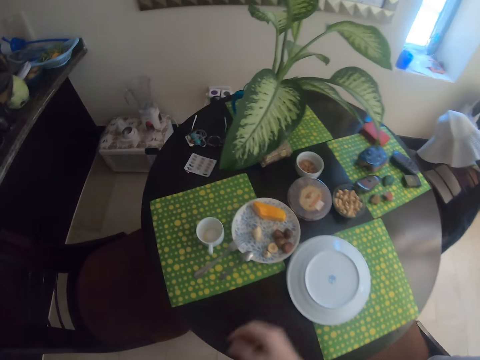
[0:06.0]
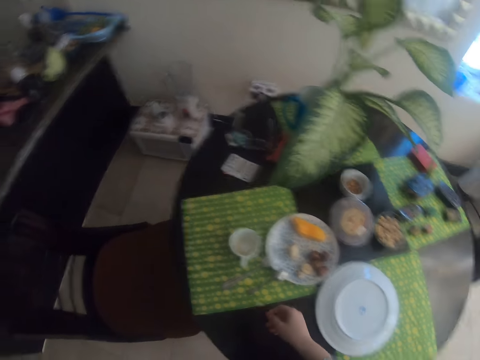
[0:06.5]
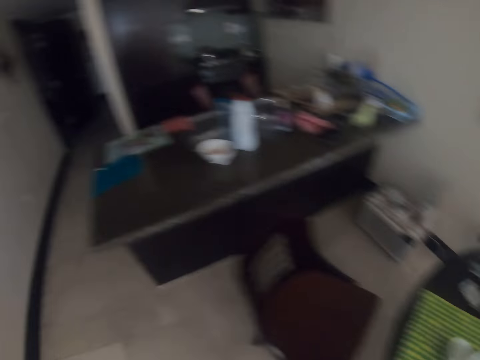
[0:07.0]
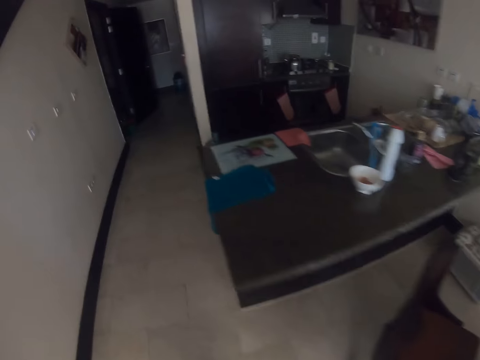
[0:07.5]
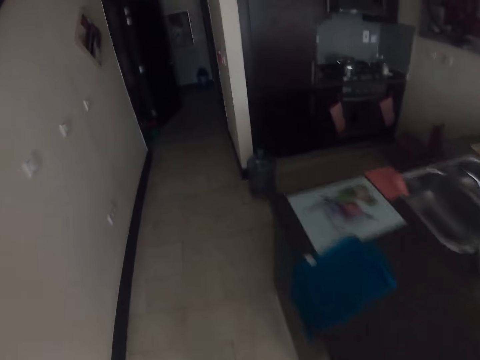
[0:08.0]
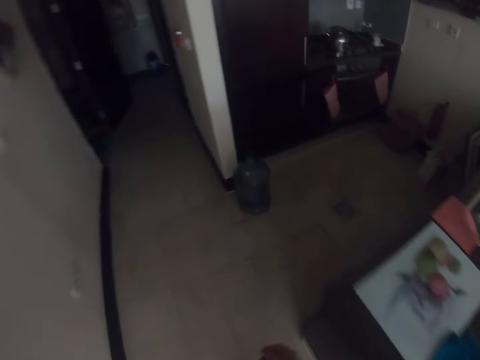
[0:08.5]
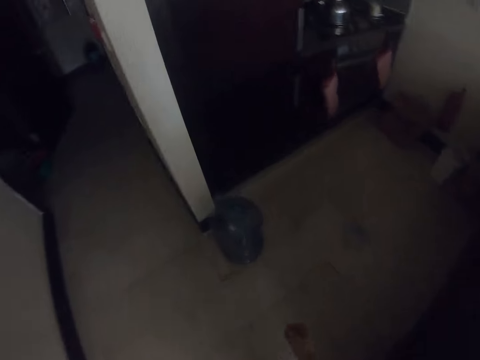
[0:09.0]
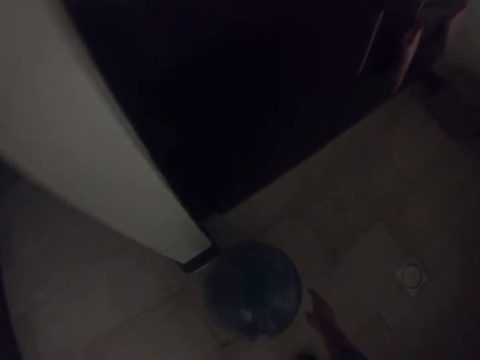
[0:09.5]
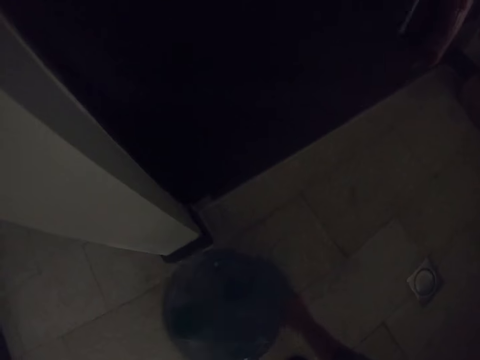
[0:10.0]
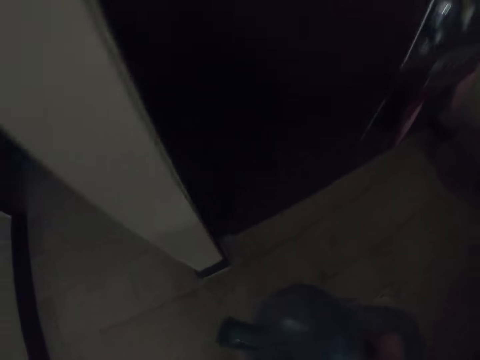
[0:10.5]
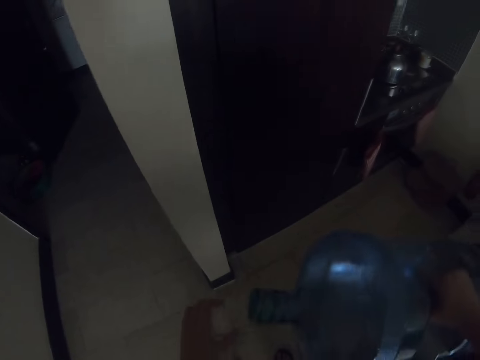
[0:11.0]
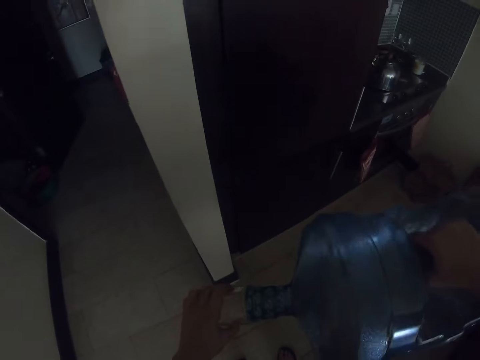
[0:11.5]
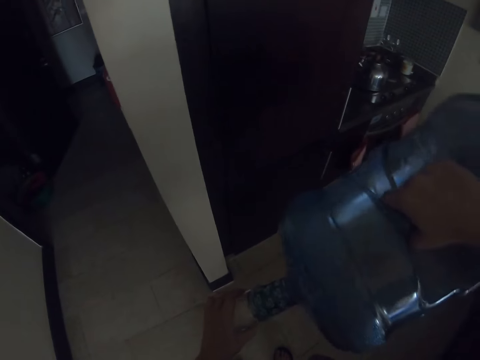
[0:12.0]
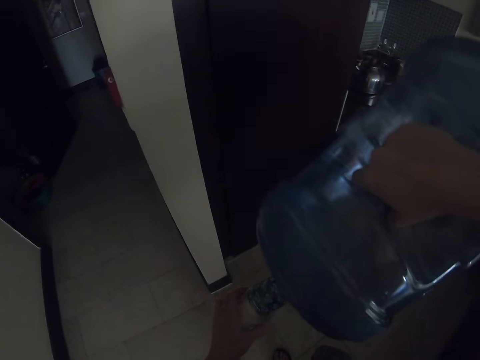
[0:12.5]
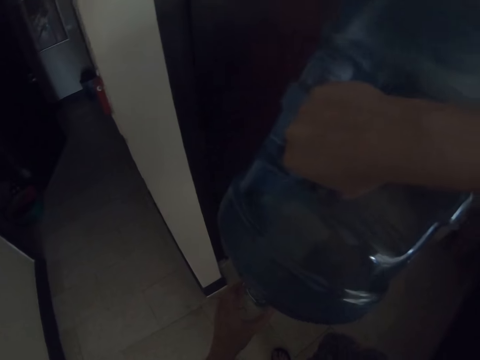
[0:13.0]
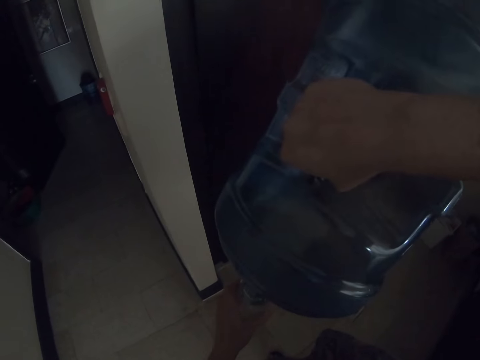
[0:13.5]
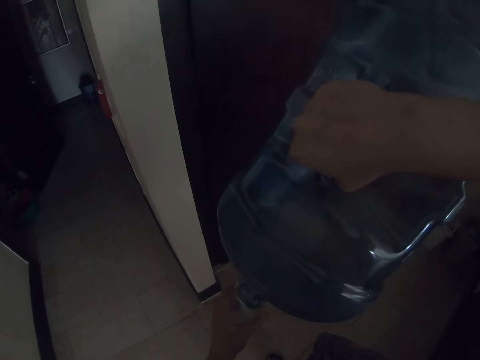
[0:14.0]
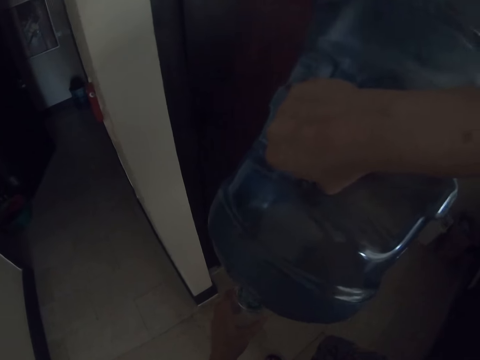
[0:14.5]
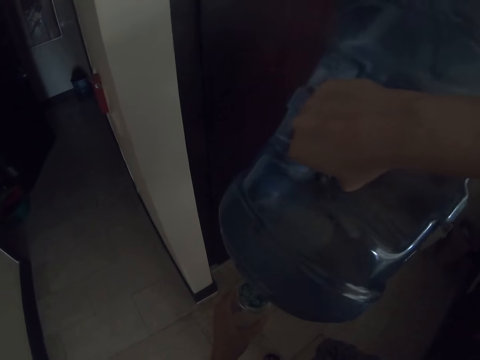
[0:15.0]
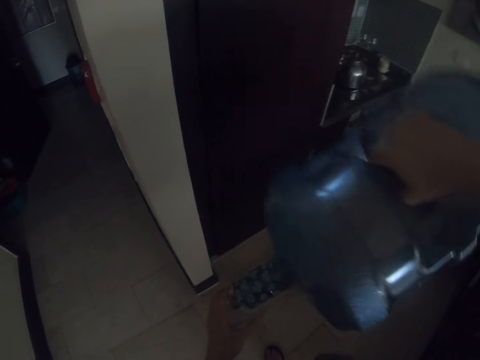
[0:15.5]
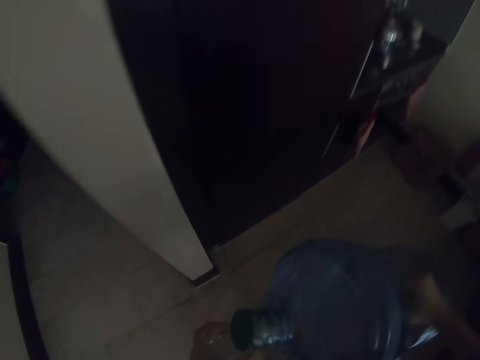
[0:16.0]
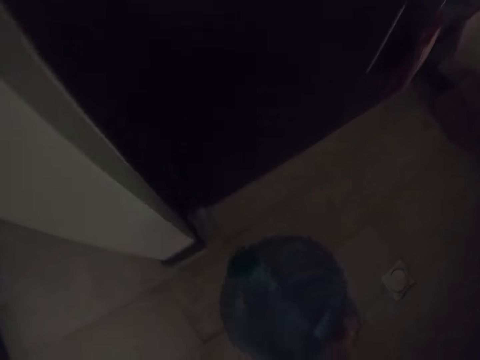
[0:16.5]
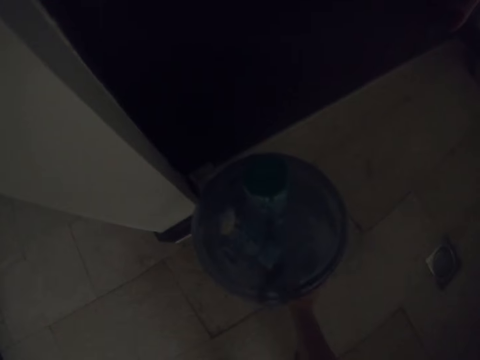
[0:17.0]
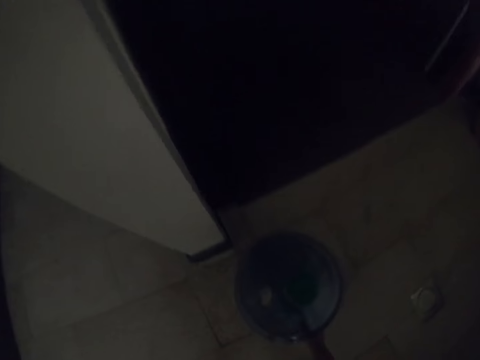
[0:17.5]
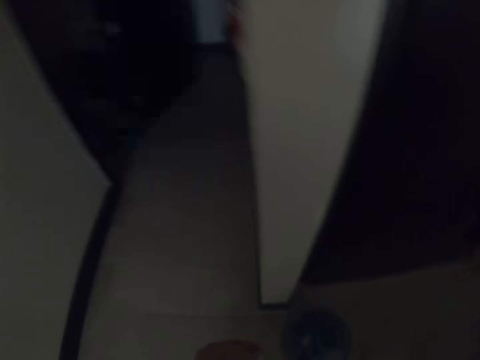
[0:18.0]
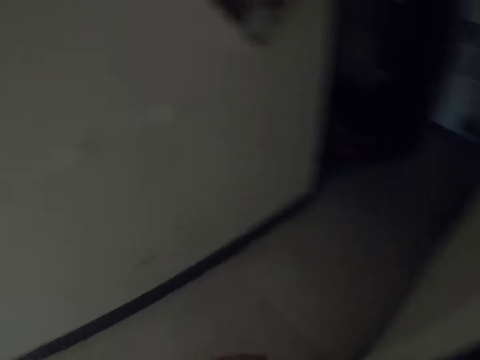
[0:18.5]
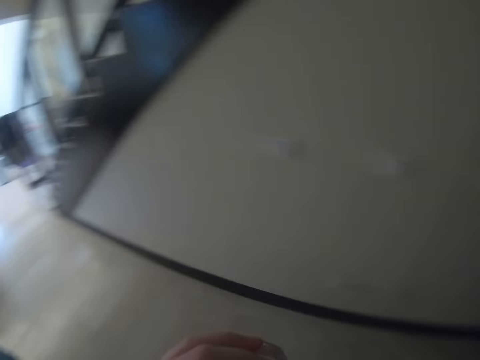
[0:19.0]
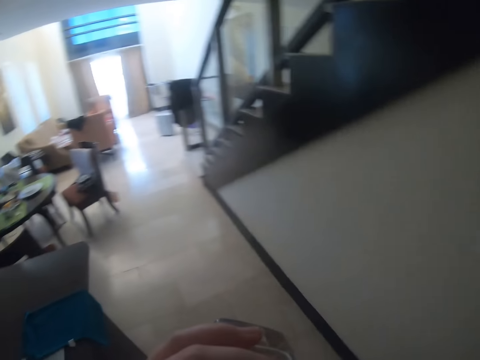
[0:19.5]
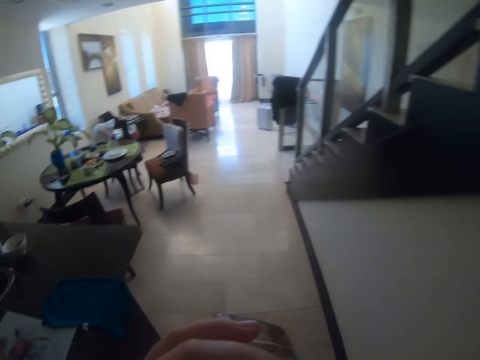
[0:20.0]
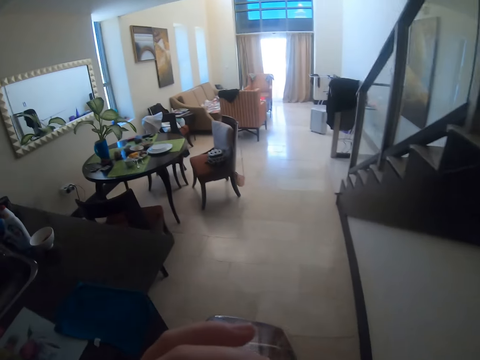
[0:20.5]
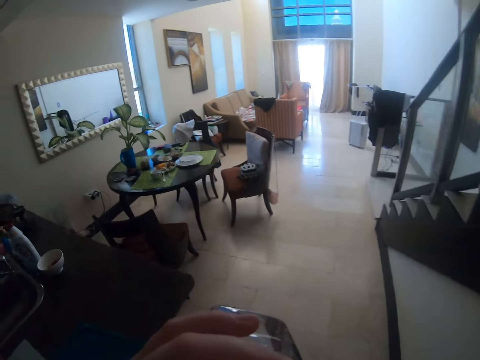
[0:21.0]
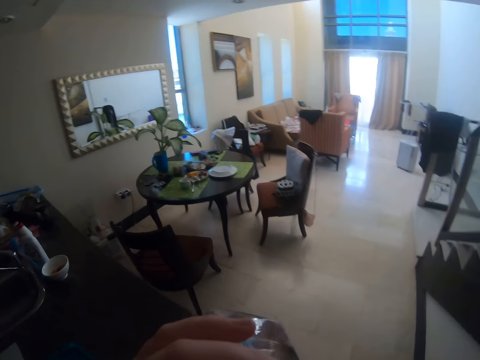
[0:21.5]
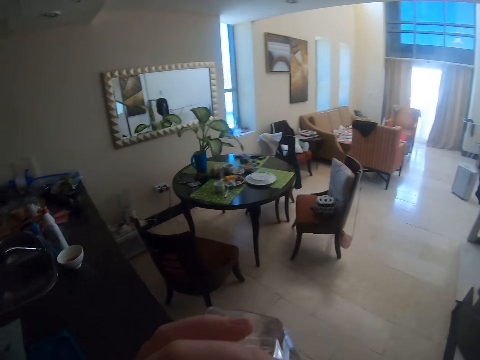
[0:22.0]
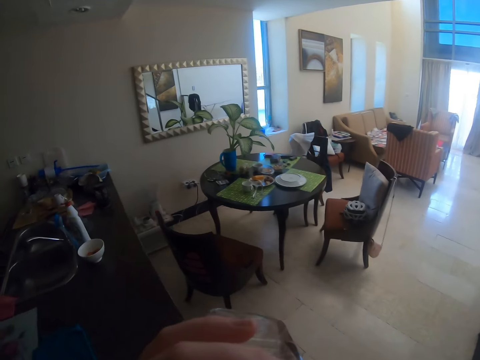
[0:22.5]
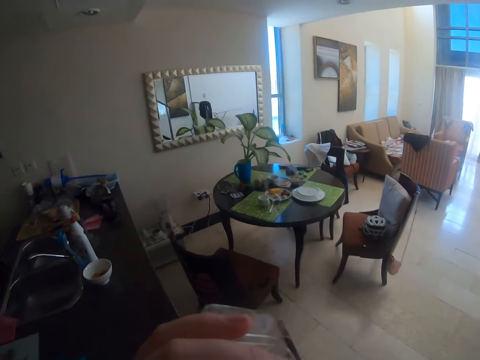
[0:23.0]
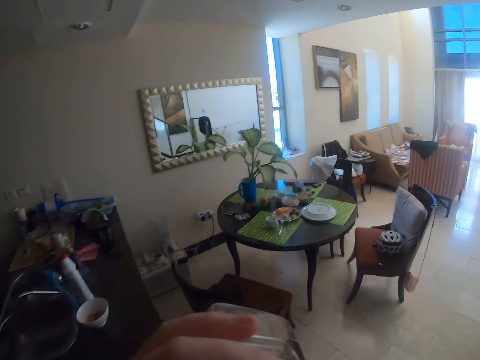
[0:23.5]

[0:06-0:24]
The camera wearer walks to the kitchen. They pick a bottle of water from the floor. They pour water in a glass. They place the bottle of water on the floor. They walk to the table. They drink water with the glass.

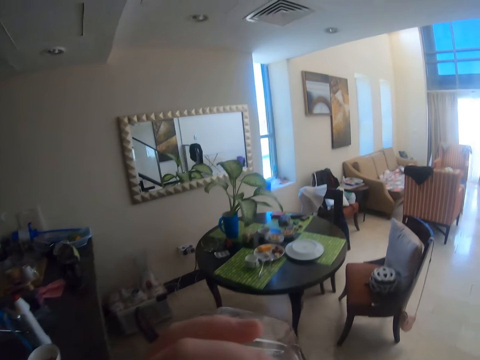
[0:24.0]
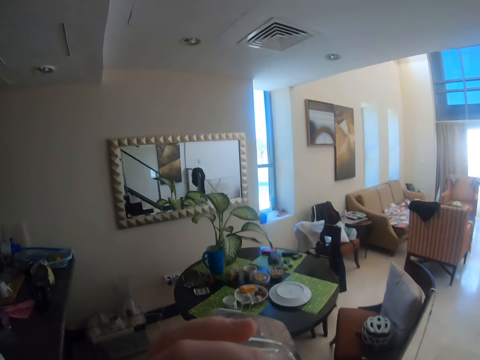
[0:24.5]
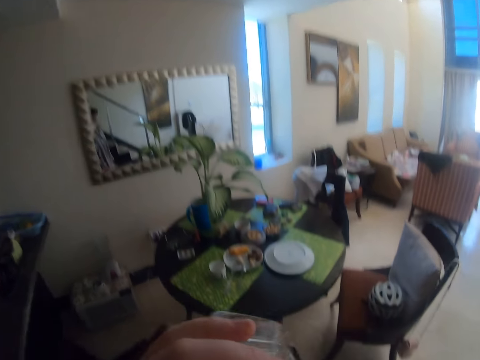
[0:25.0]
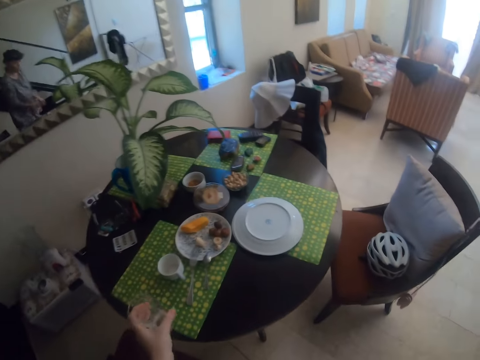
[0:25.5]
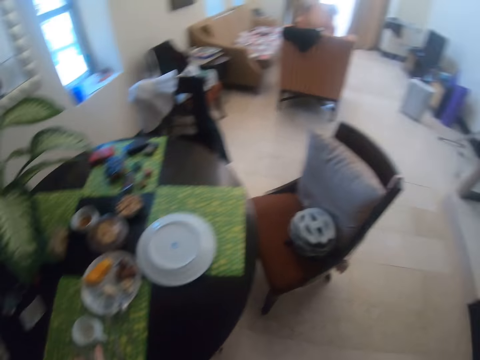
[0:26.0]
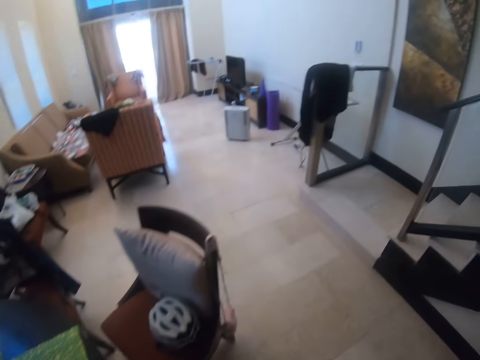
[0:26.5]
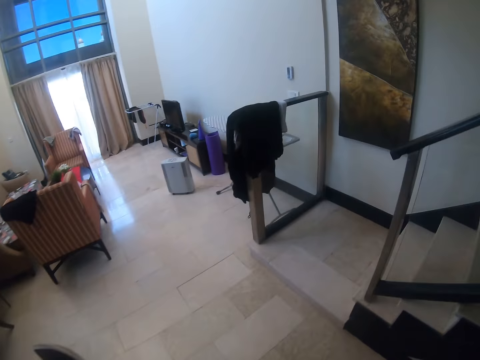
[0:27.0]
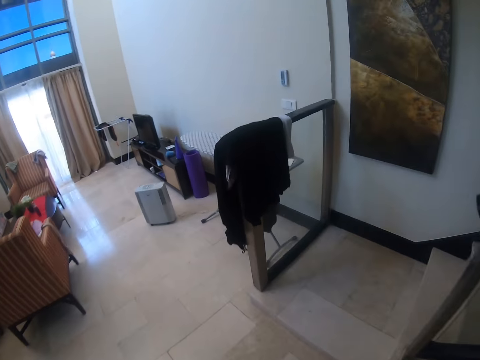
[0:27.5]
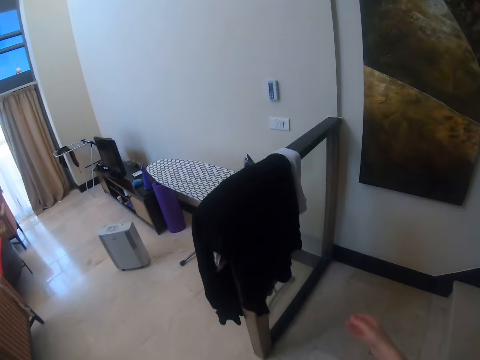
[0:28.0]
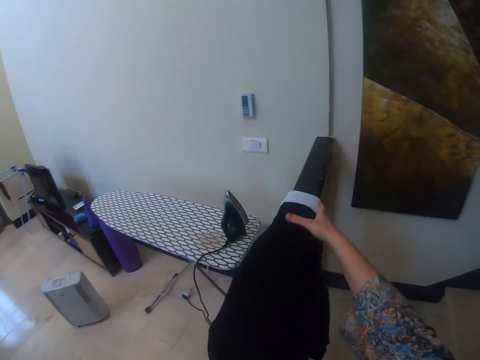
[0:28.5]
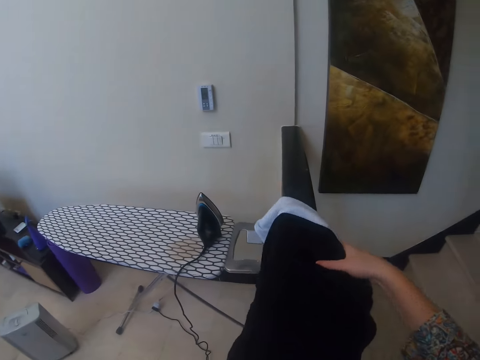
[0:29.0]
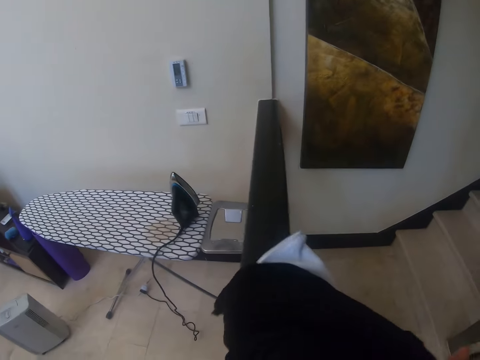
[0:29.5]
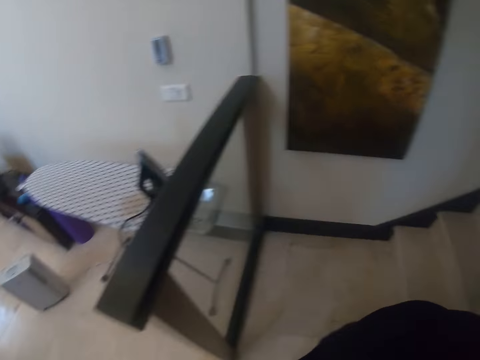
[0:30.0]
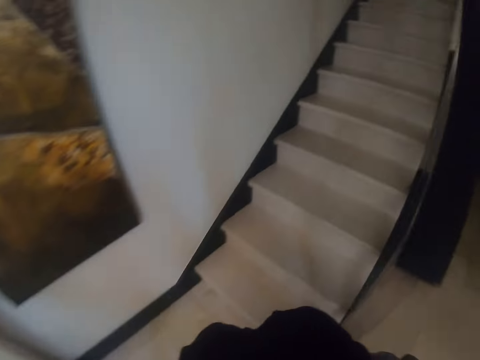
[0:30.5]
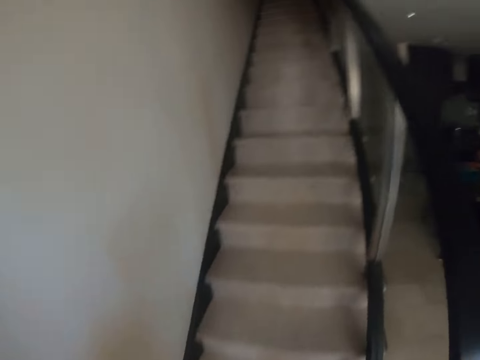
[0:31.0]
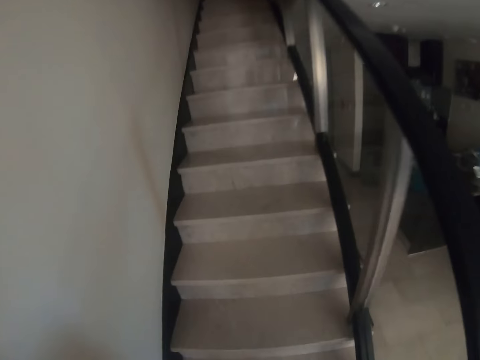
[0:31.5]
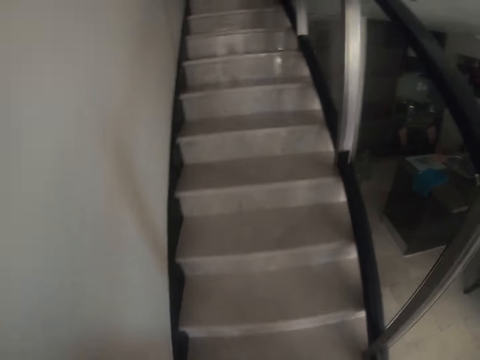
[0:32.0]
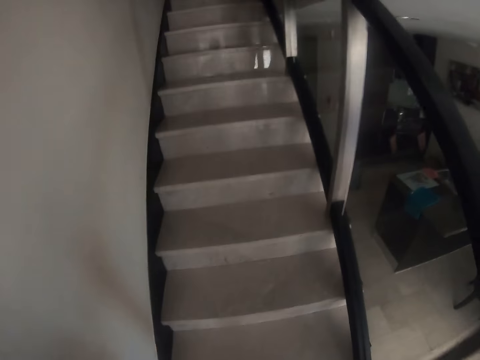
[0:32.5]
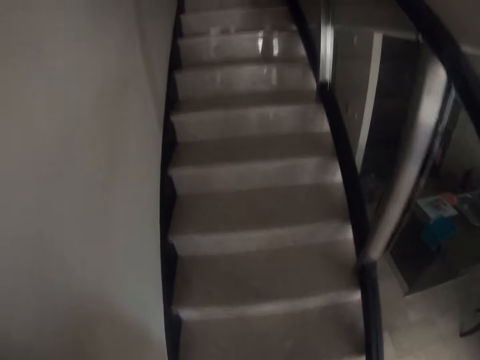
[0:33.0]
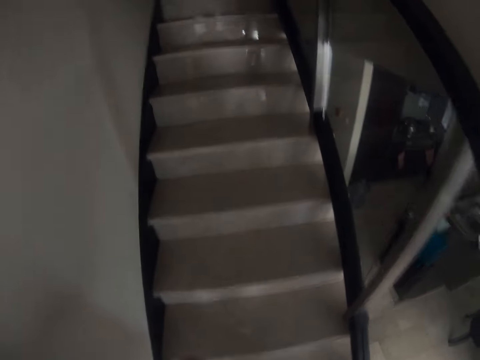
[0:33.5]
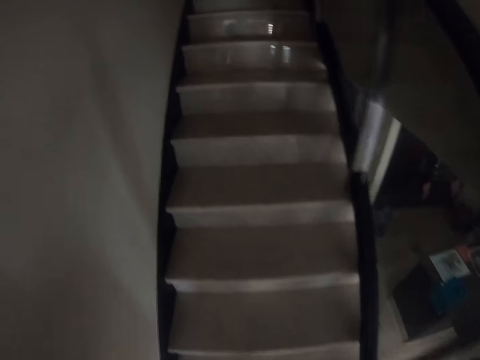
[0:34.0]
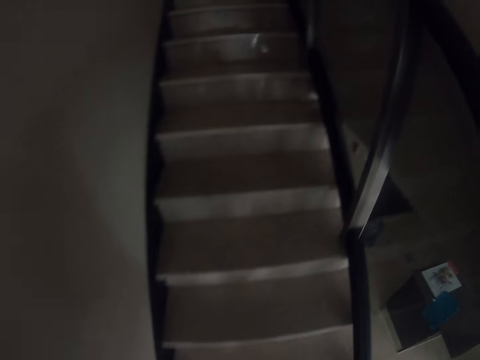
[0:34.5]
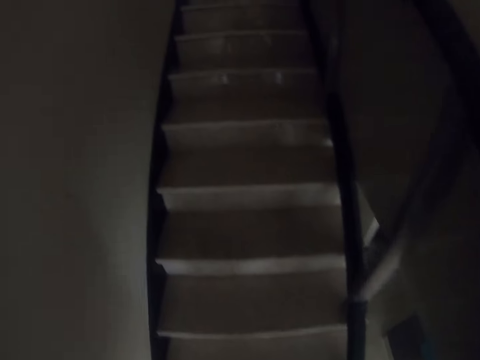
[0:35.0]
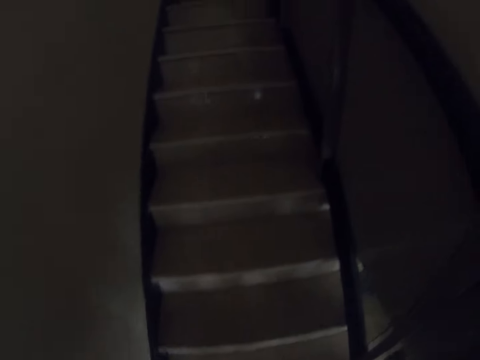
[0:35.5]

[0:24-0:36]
The camera wearer places the glass on the table. They walk in a room. They pick clothes from a rack. They walk up the stairs.
